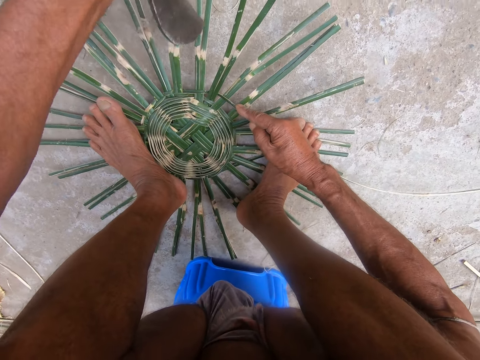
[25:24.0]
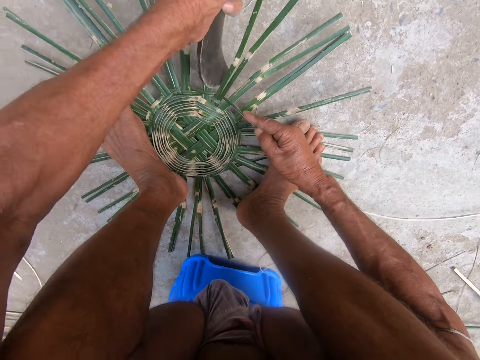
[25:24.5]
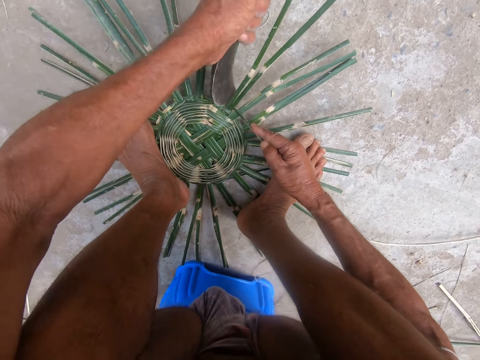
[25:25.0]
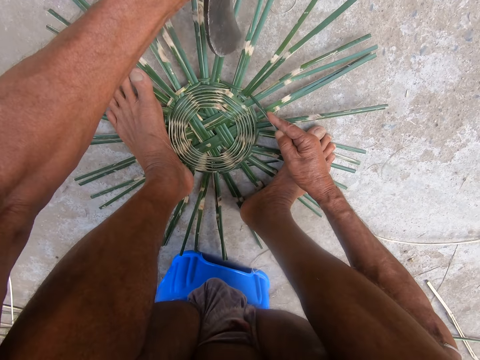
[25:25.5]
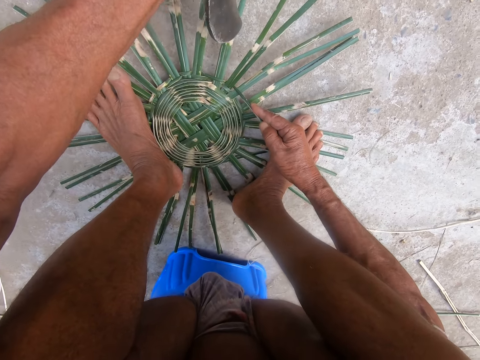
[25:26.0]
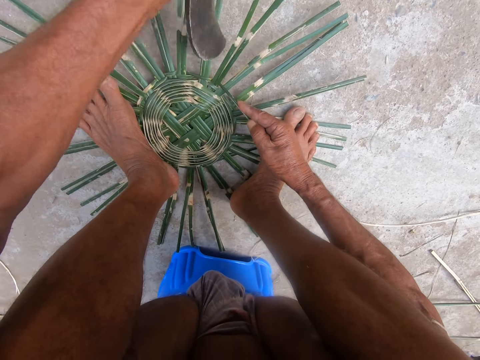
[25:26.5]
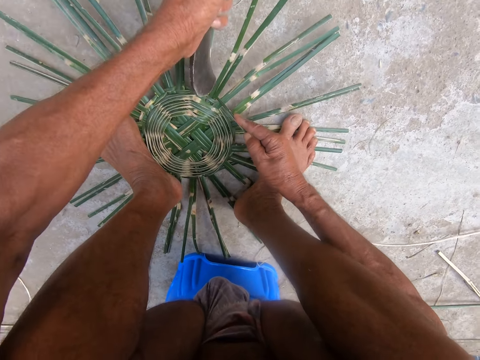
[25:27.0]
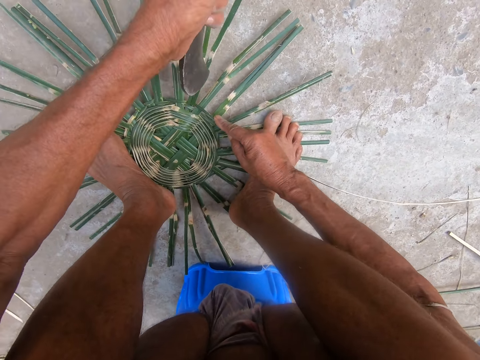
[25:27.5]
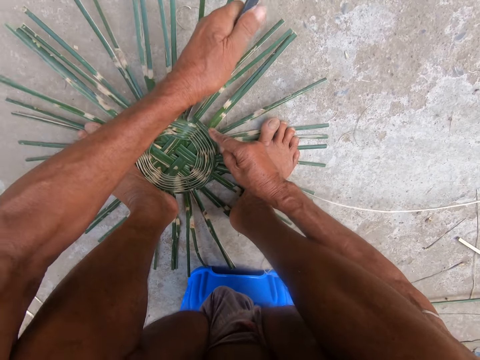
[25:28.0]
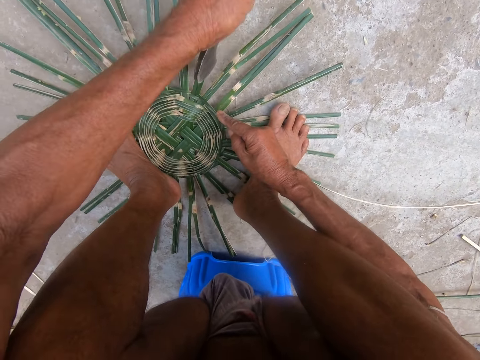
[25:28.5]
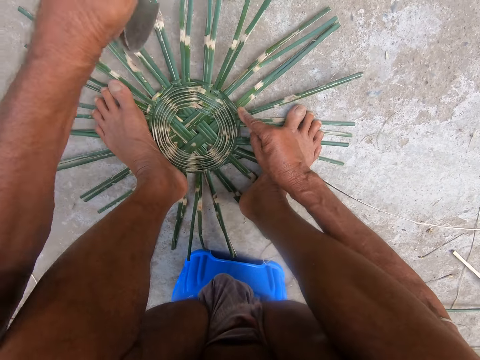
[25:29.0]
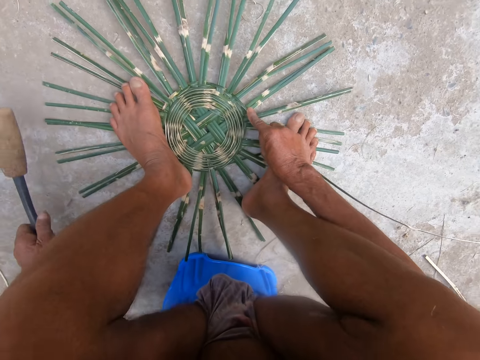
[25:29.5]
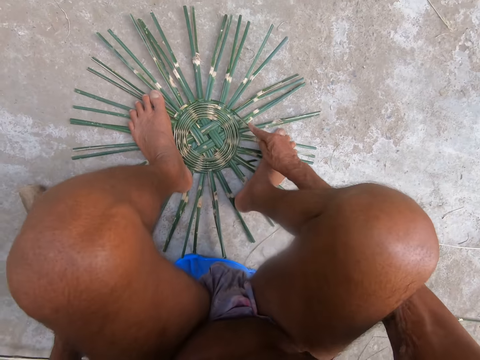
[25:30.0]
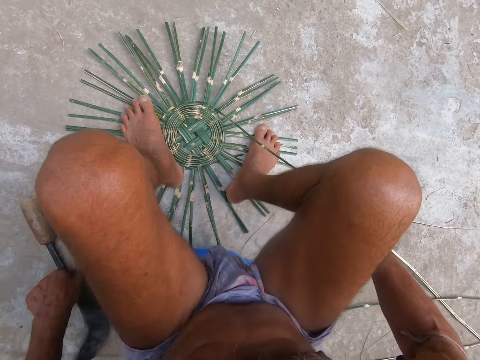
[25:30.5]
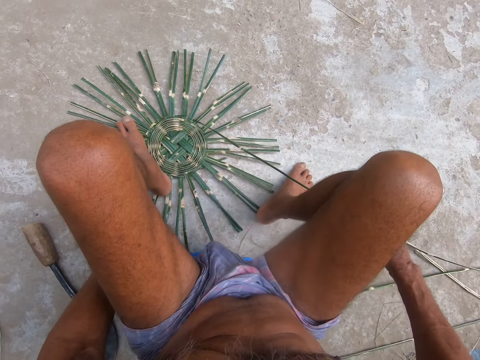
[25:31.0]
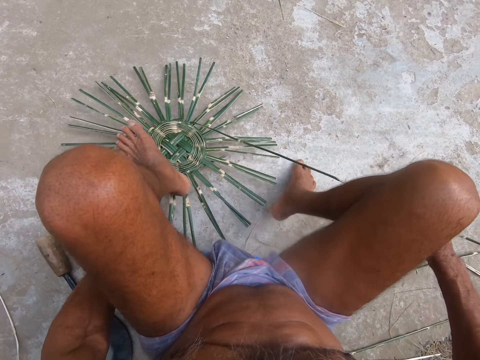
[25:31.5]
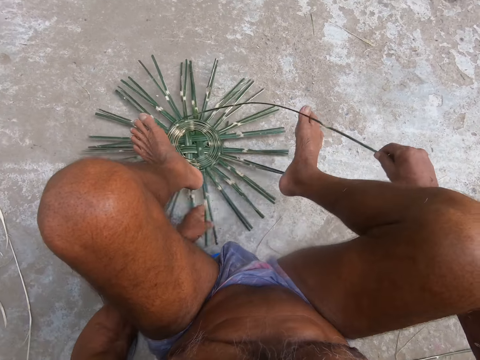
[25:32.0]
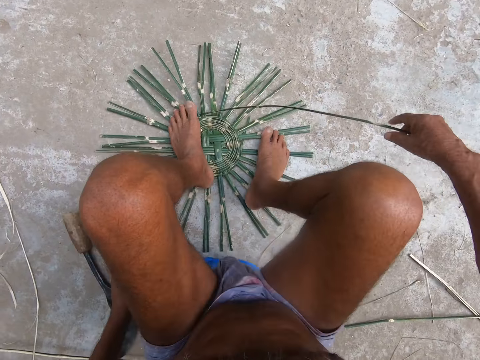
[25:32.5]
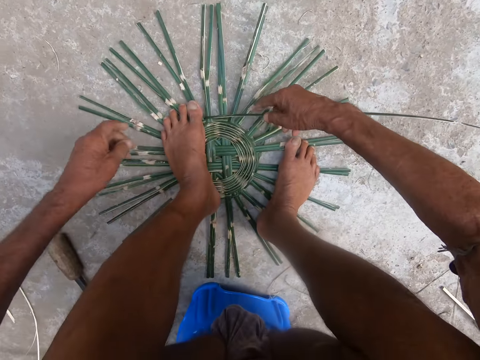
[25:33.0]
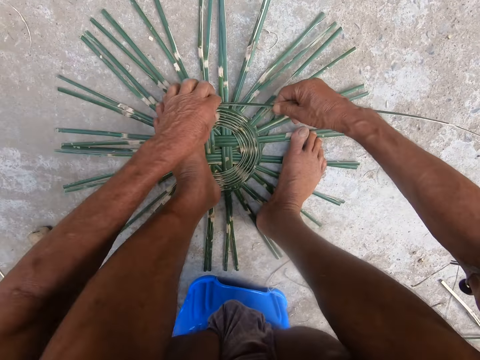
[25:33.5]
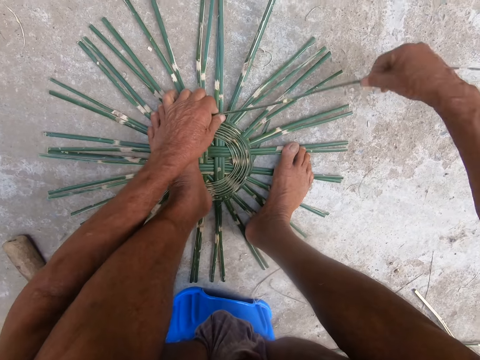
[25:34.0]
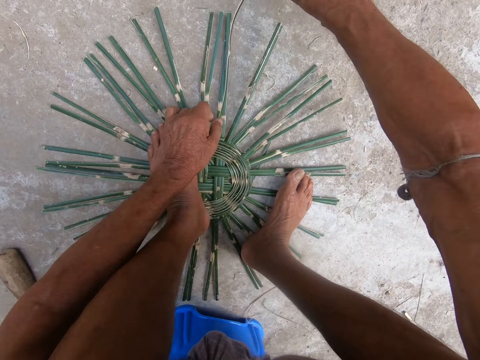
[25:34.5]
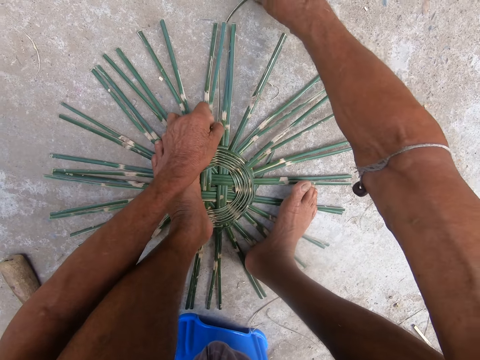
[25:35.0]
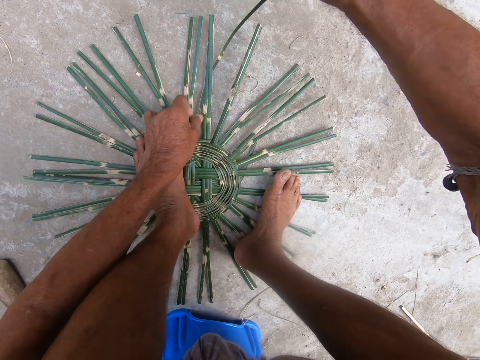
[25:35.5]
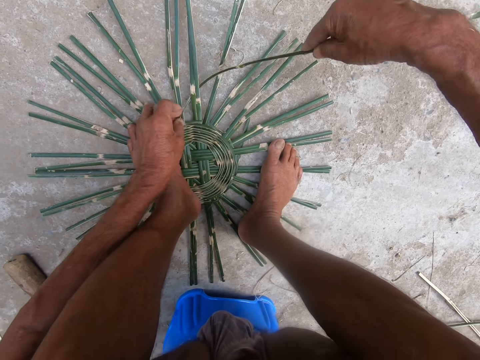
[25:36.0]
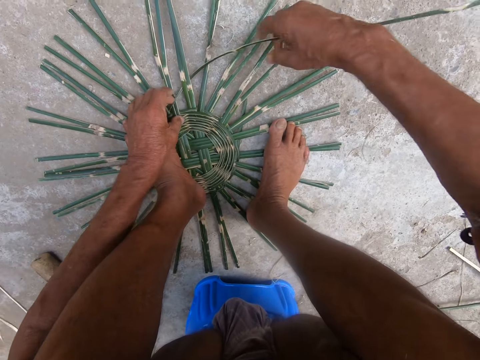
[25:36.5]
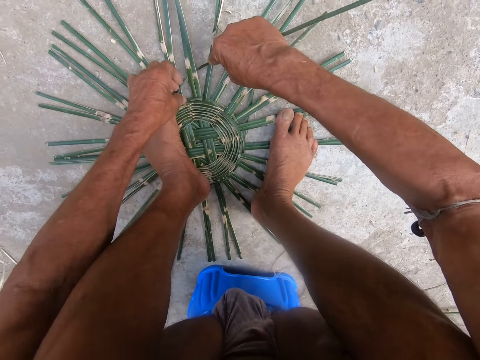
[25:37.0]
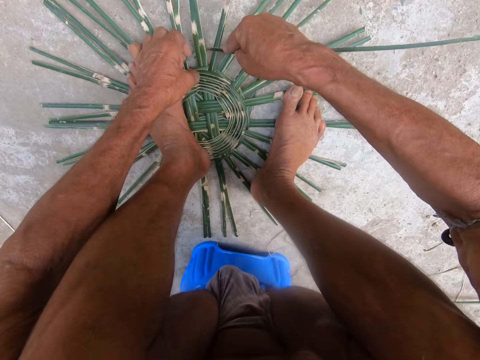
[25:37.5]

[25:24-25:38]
The camera wearer uses the sickle or knife on the weaved wickers on the ground with his left hand. He aligns the reeds with the sickle. He drops the sickle on the ground with his left hand. He stretches the reed with a hand. He lifts the weaved wickers from the ground with his left hand. He aligns the reed with a hand. He drops the weaved wickers on the ground with his left hand. He places his hands on the wicker on the ground. He weaves the wickers on the ground with his hands.

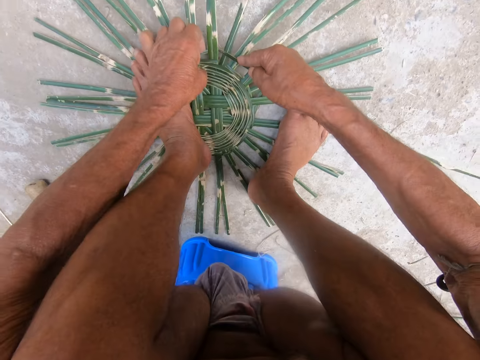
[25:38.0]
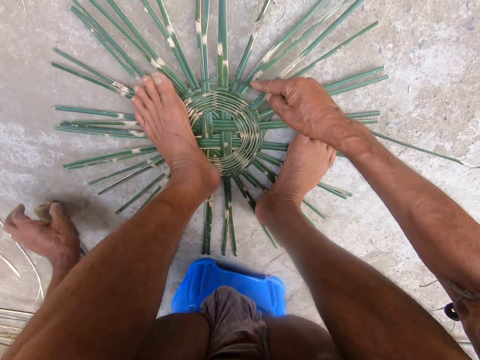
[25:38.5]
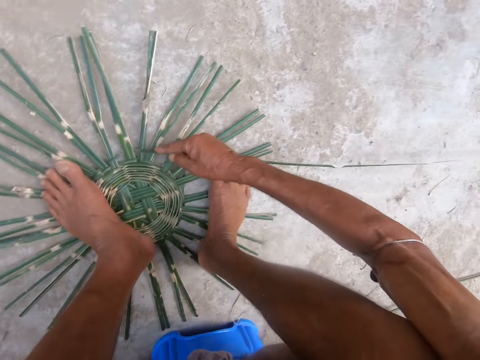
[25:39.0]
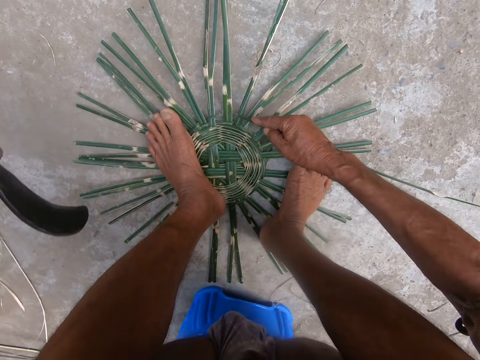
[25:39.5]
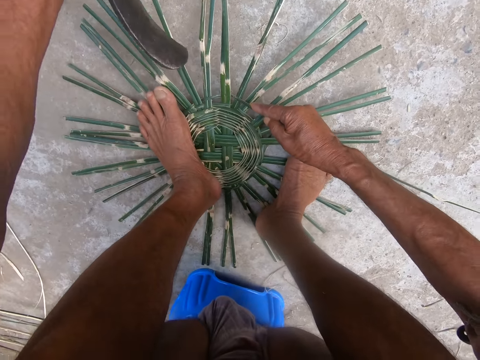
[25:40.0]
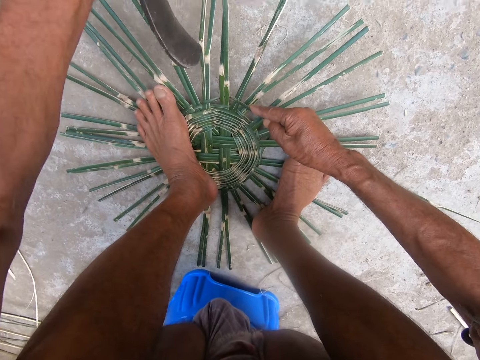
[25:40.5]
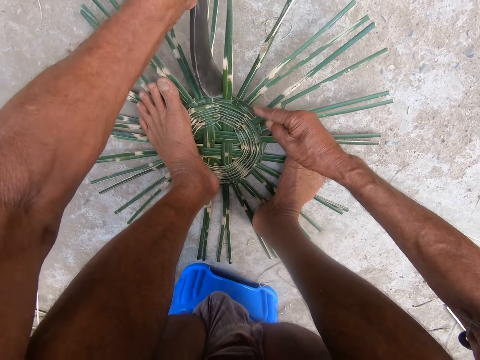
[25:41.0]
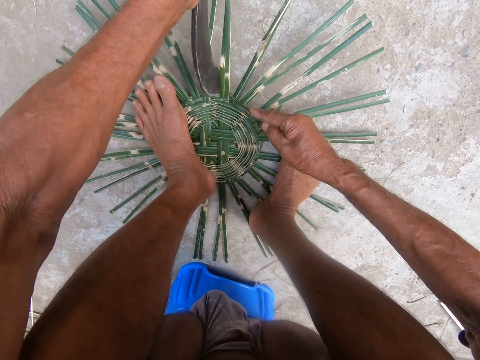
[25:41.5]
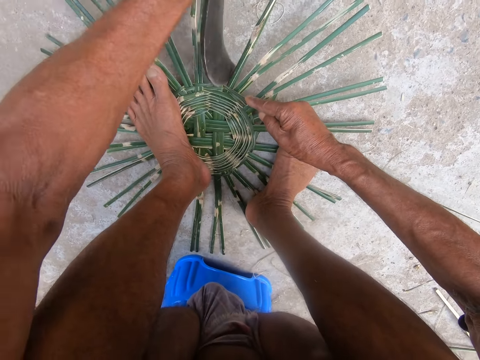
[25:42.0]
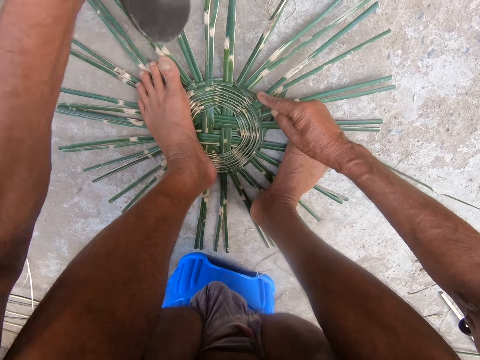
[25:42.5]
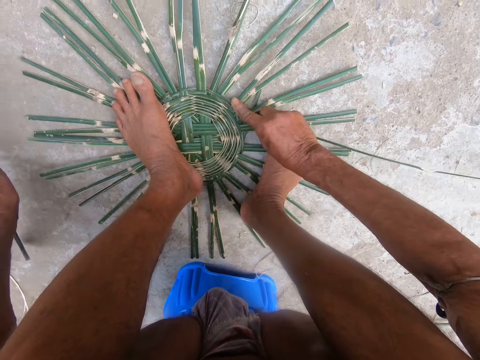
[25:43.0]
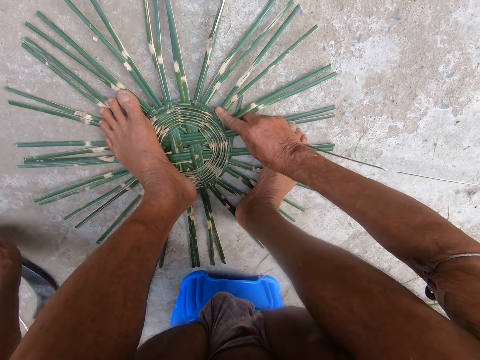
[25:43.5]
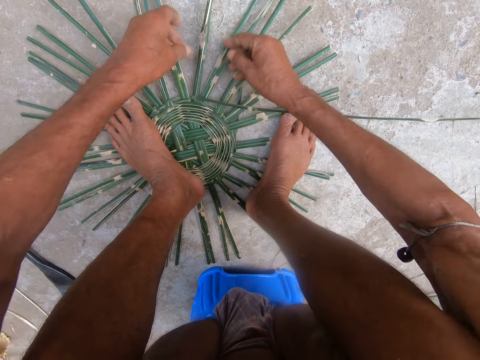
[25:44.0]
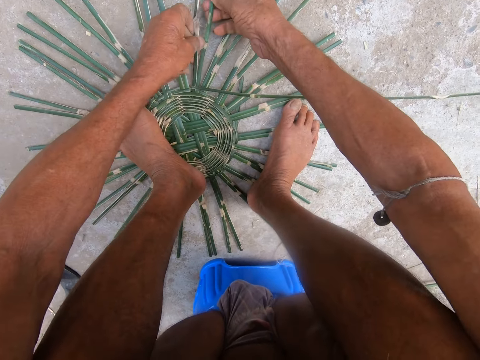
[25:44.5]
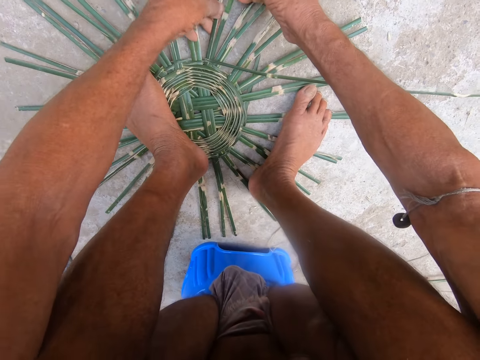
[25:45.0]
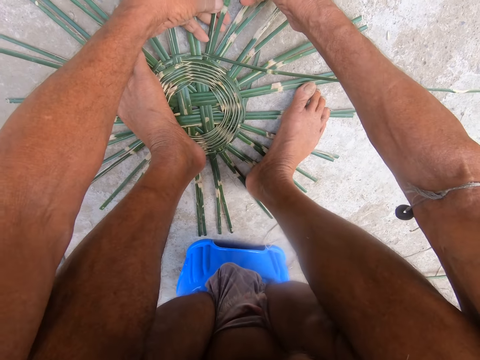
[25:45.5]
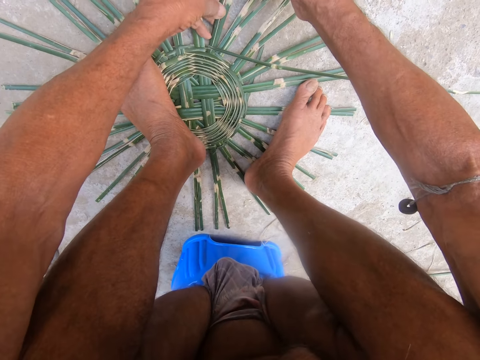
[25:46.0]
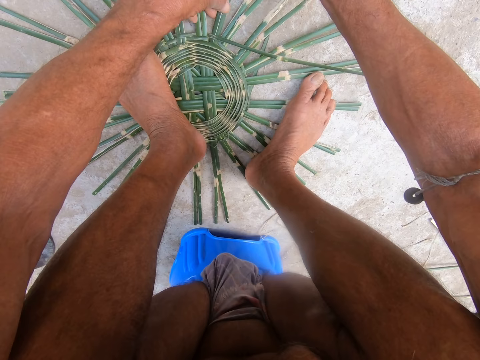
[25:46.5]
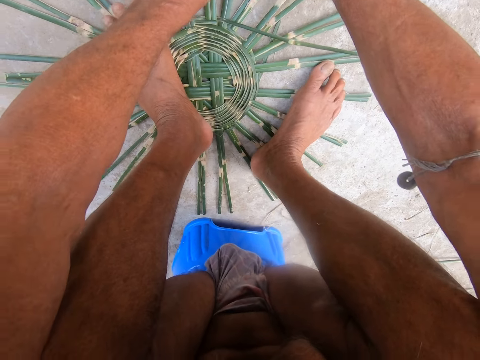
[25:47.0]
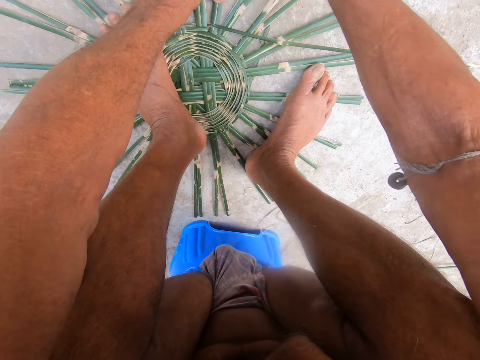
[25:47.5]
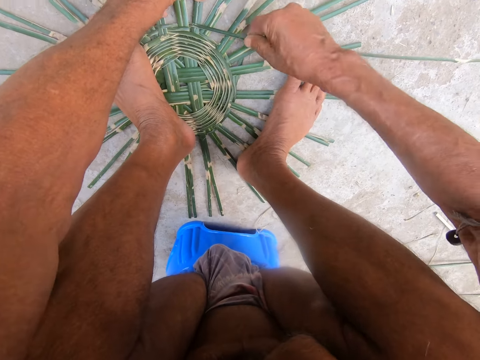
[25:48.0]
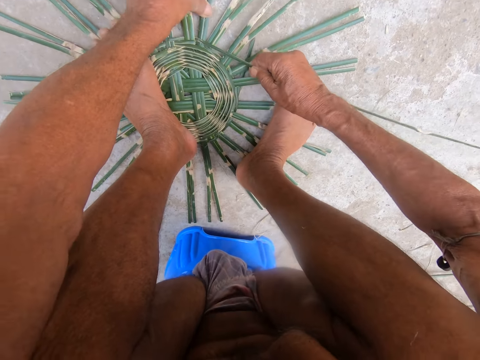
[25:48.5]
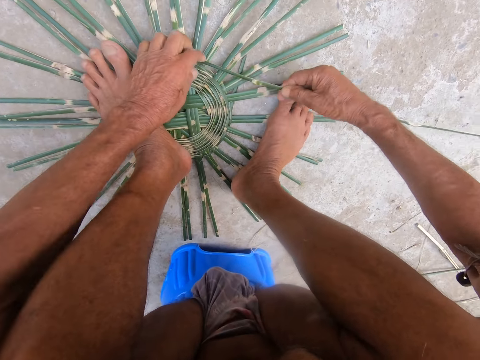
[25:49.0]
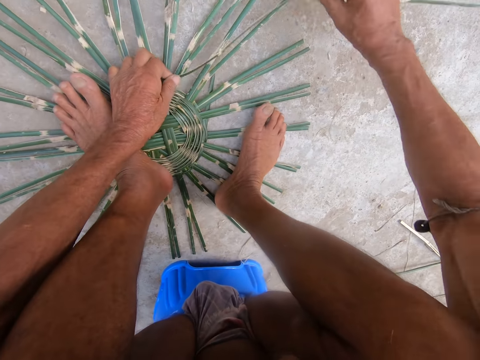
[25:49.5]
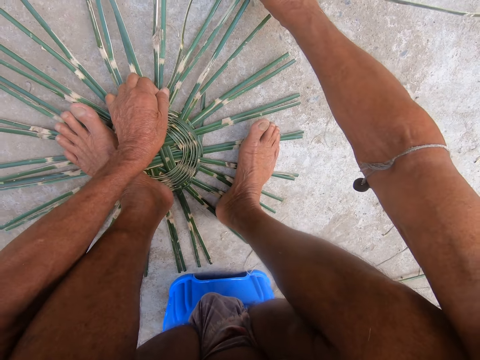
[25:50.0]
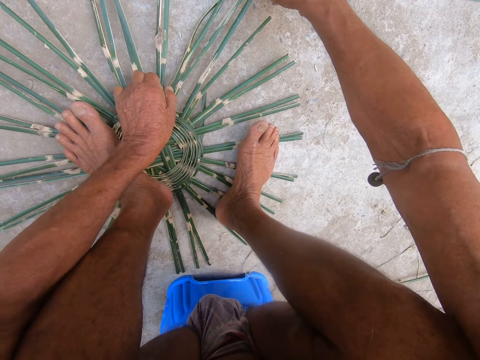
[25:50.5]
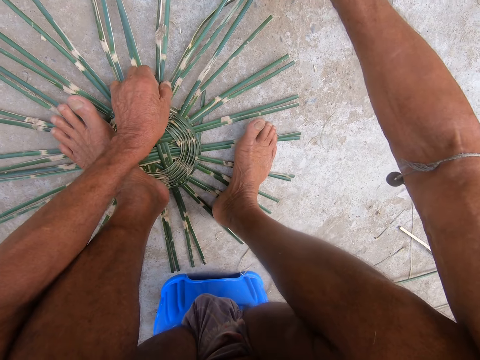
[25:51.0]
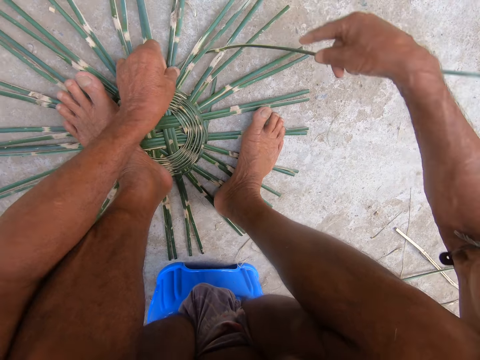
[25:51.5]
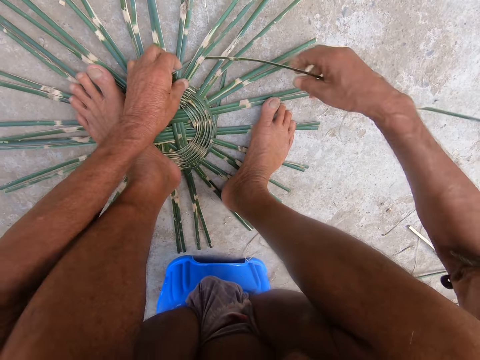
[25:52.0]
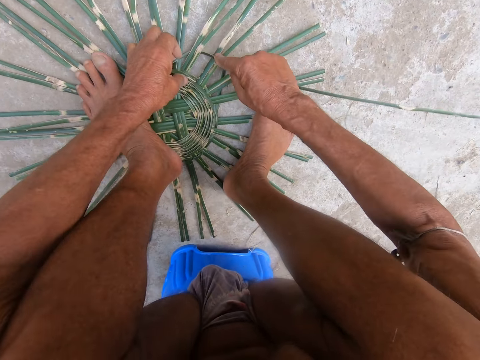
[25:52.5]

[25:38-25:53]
The camera wearer picks the sickle or knife from the ground with his left hand. He uses the sickle on the weaved wickers on the ground with his left hand. He aligns the reeds with the sickle. He drops the weaved wickers on the ground with his left hand. He places down the sickle. He weaves the reeds with his hands. He adjusts the wickers on the ground with his hands. He weaves the wickers on the ground with his hands.
